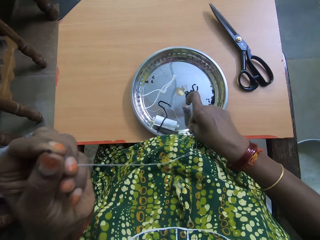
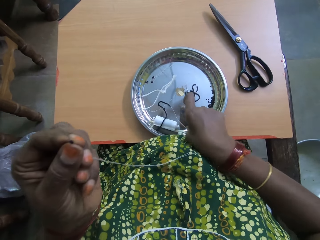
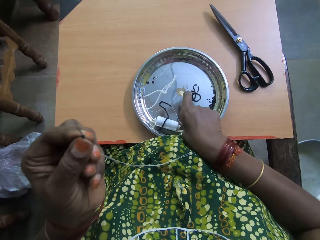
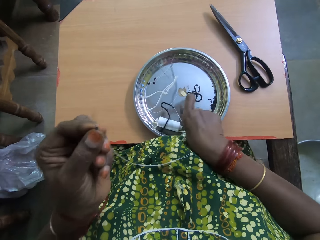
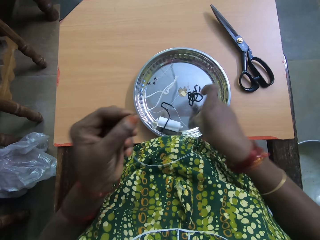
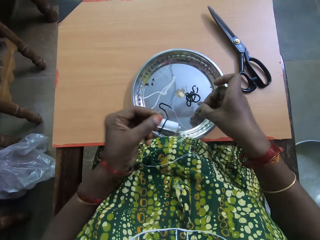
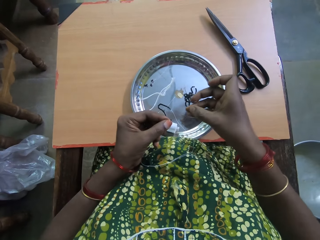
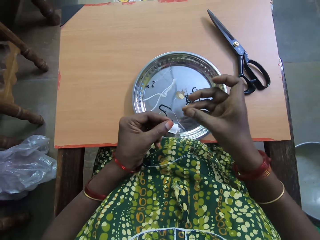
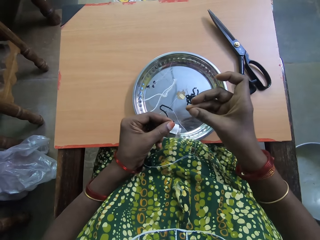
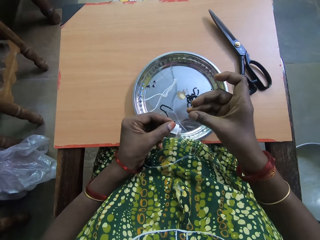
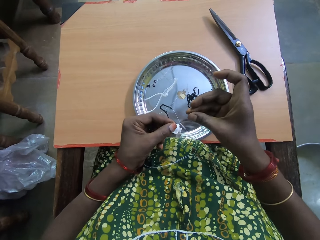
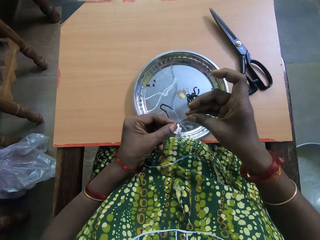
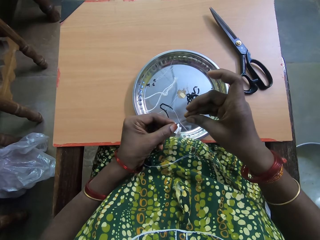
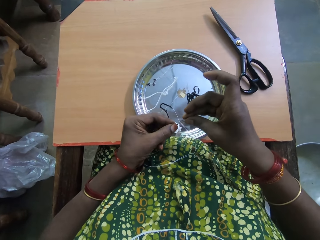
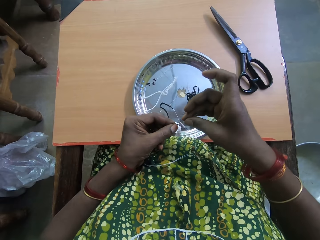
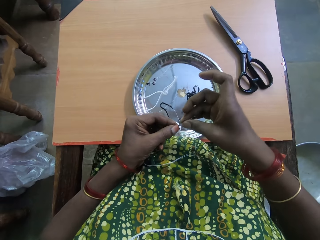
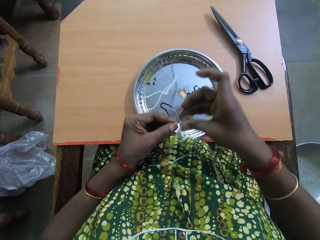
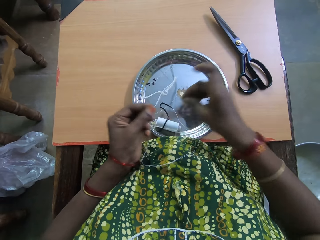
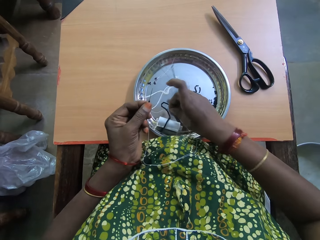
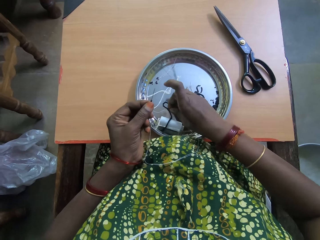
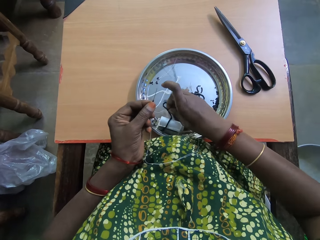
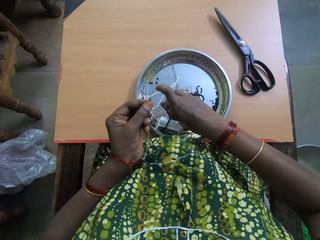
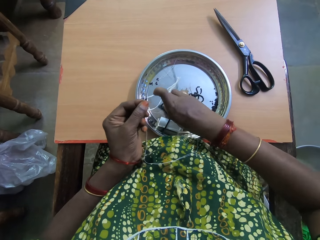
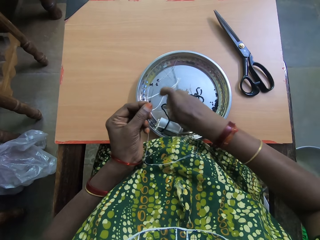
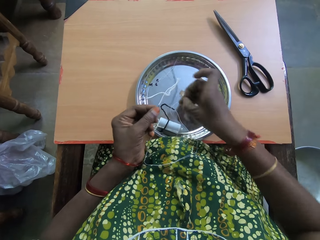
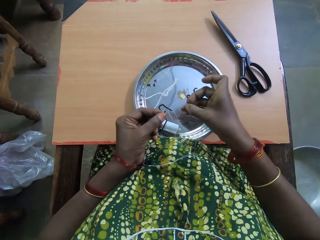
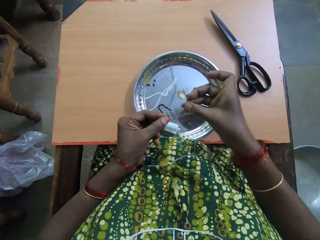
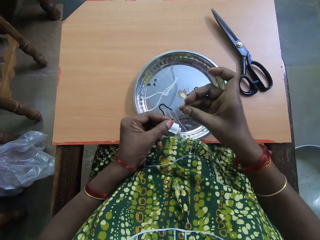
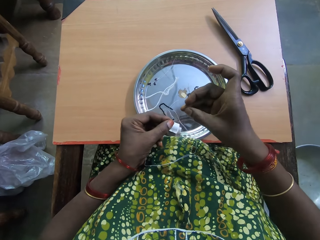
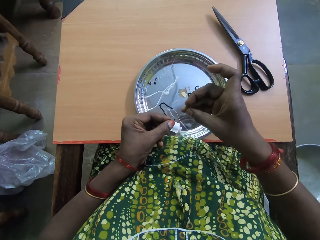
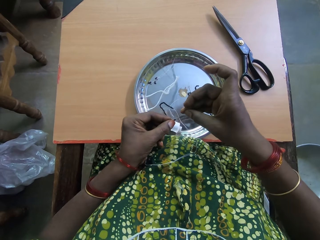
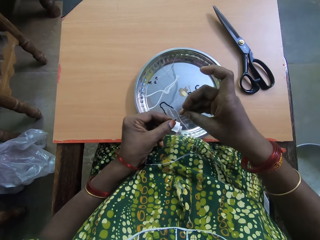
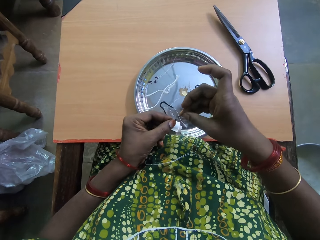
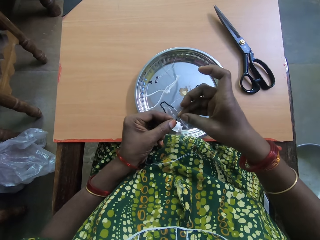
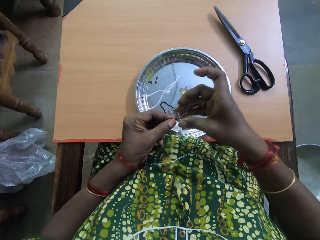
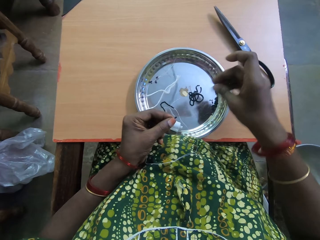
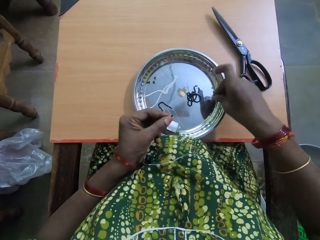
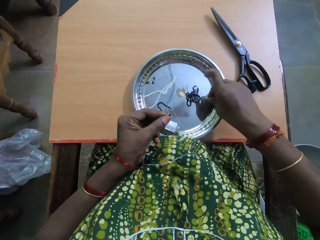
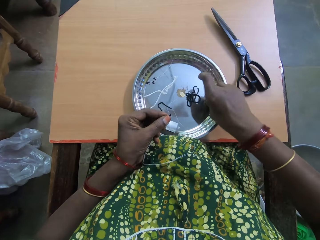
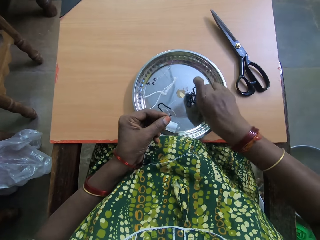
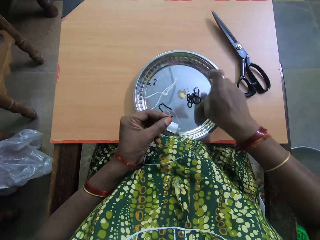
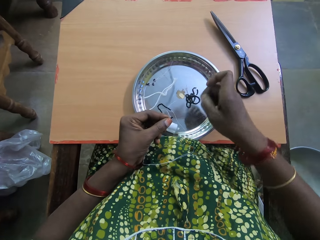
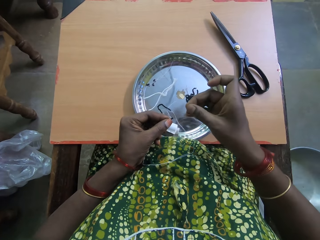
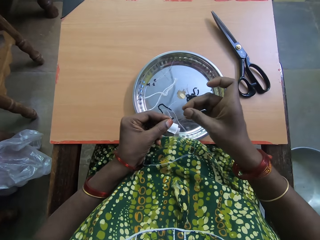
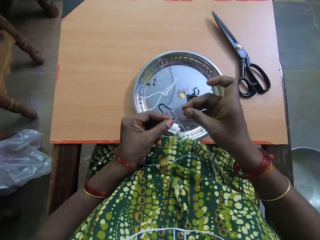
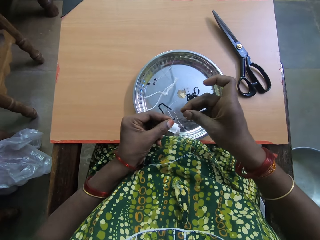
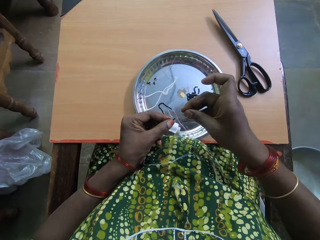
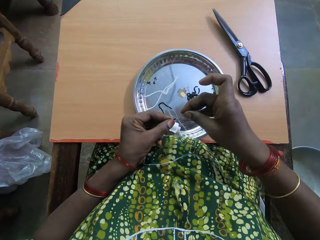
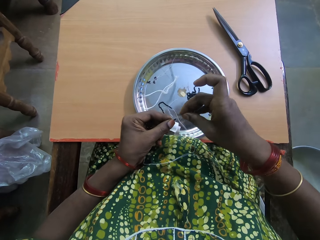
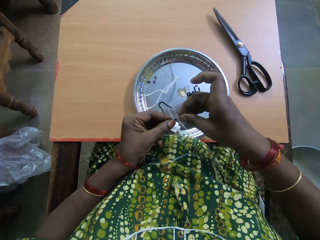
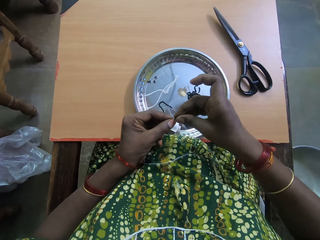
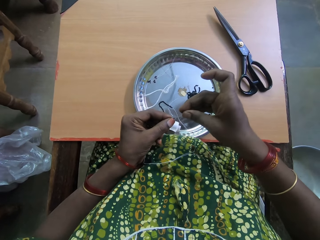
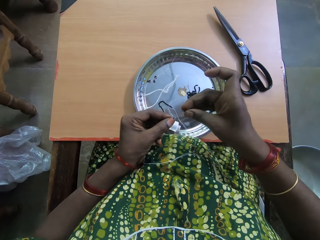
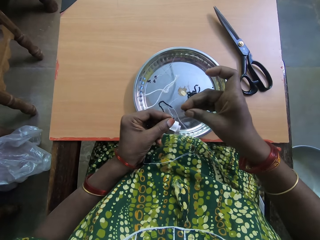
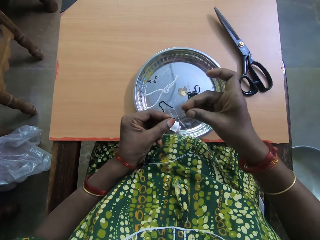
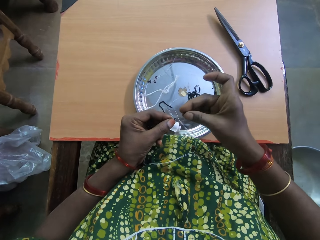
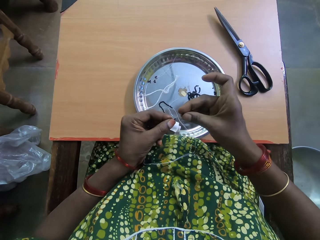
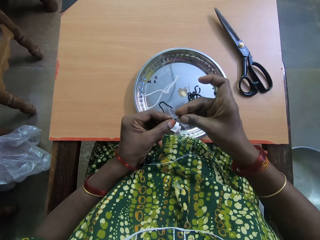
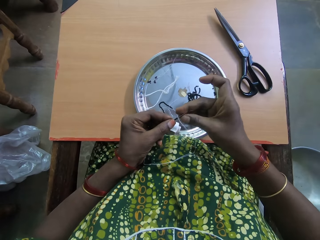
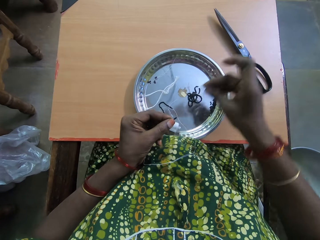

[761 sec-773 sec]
The camera wearer puts the bead through the fishing line. They take another bead from the tray and put the bead through the fishing line. They take another bead from the tray and put the bead through the fishing line.

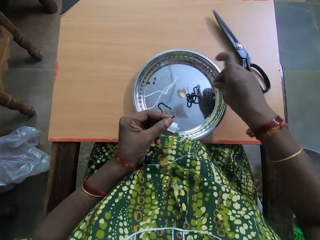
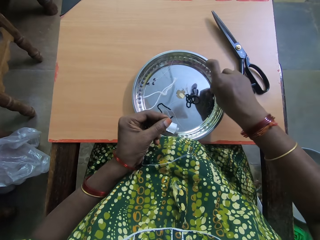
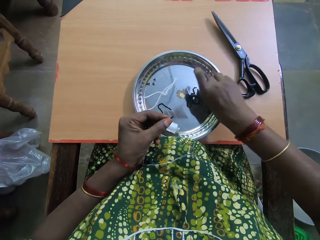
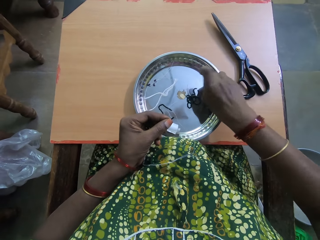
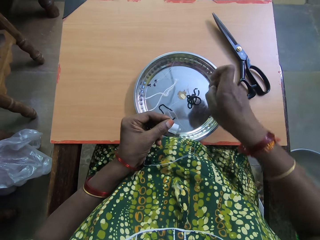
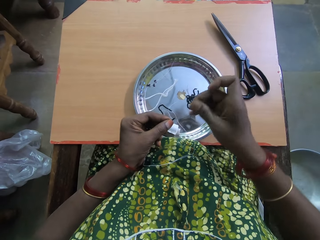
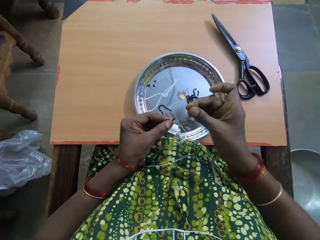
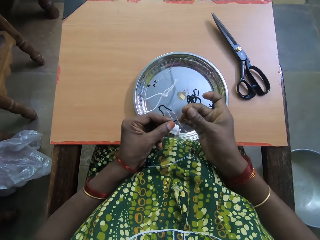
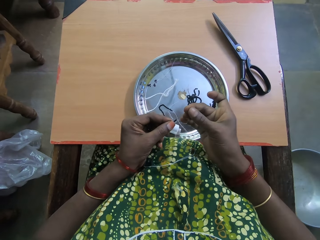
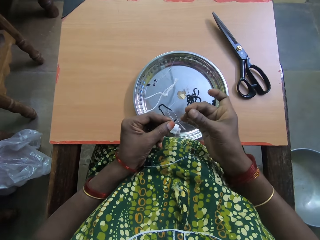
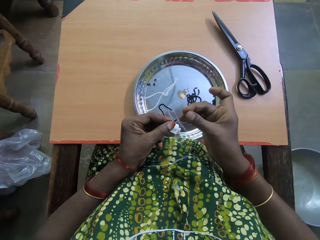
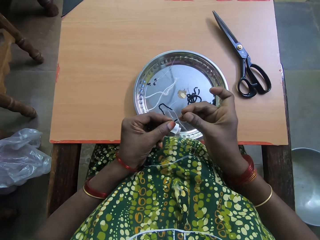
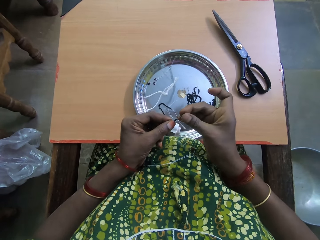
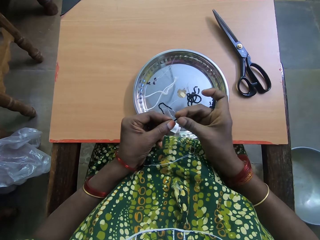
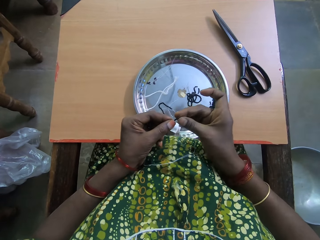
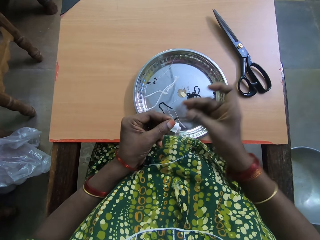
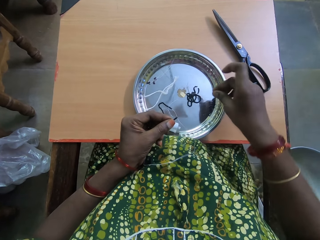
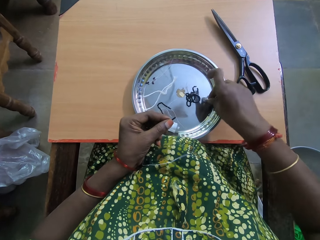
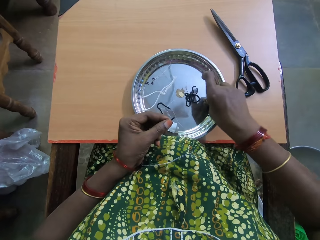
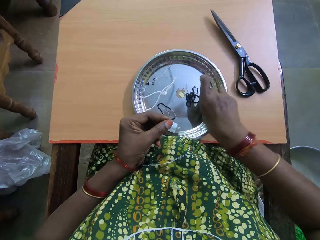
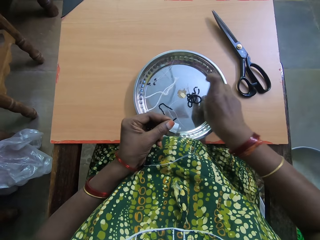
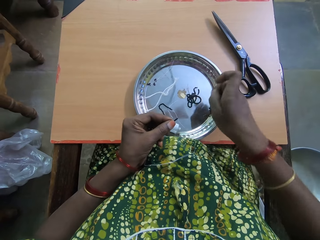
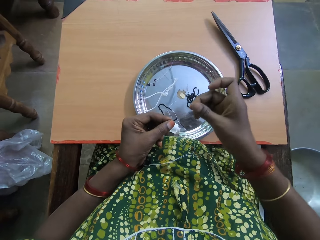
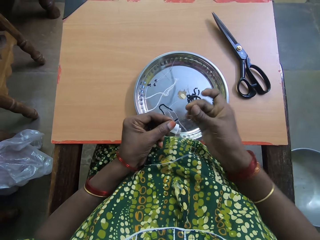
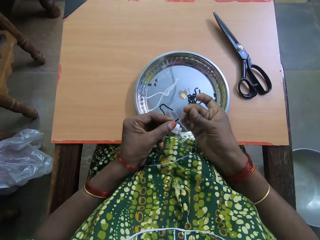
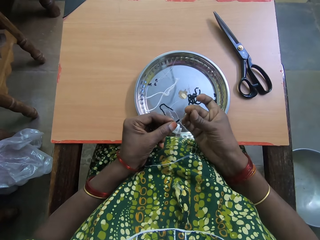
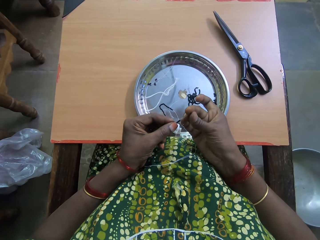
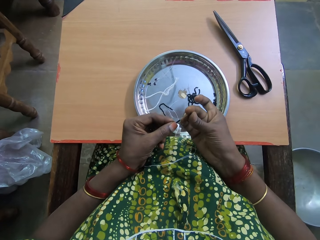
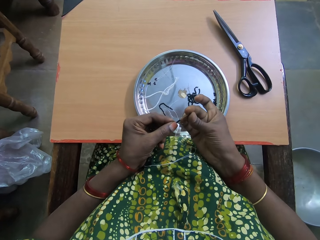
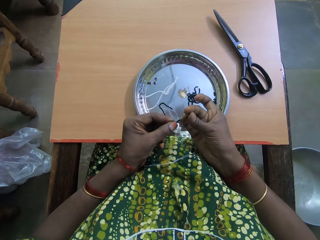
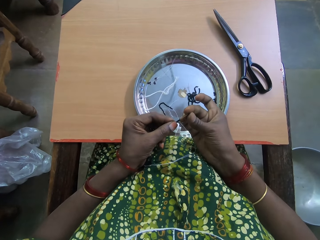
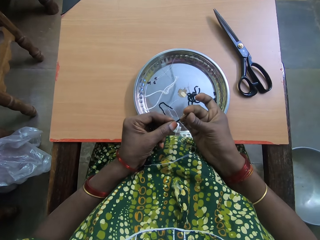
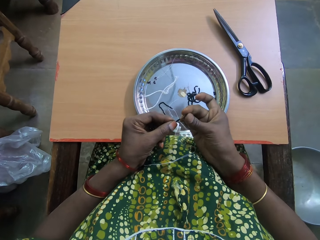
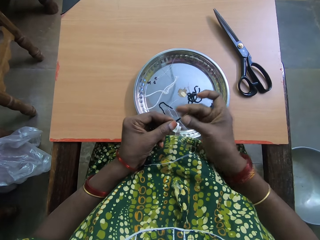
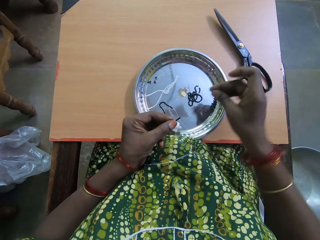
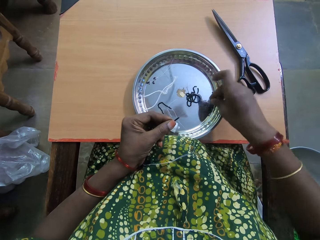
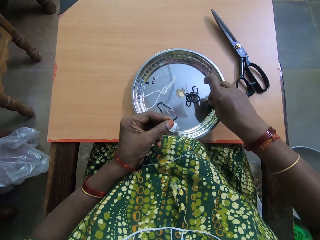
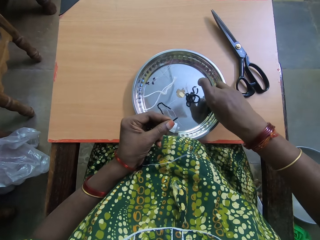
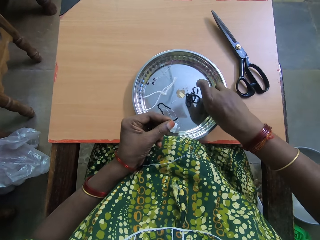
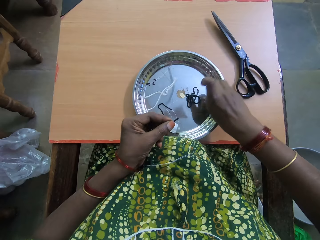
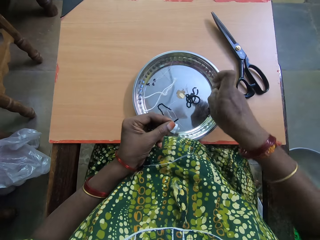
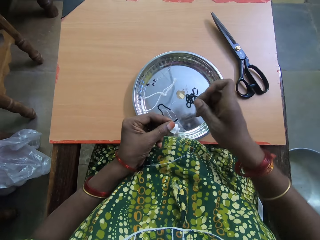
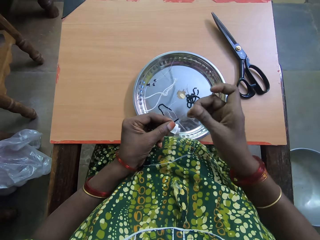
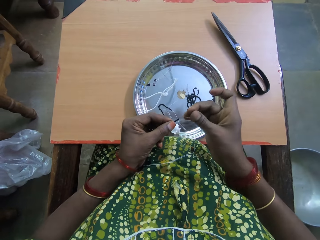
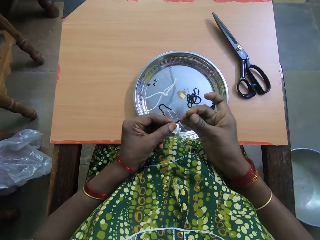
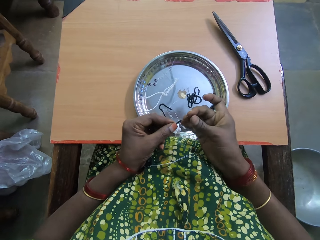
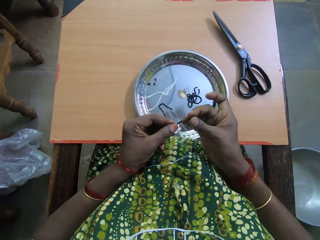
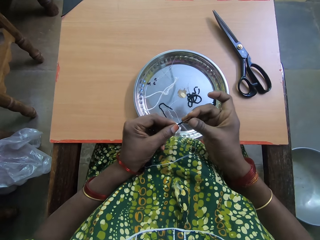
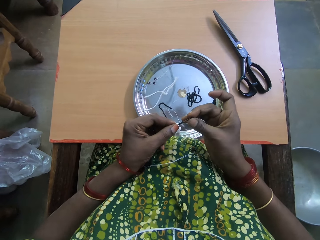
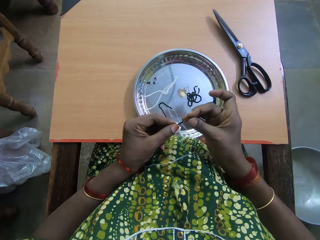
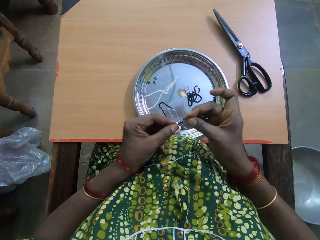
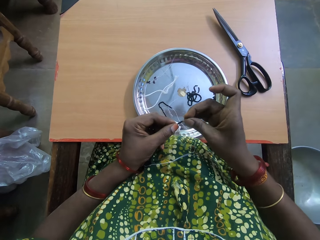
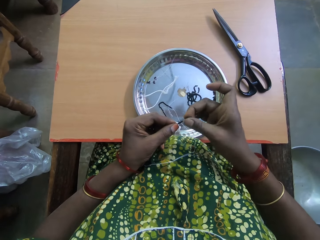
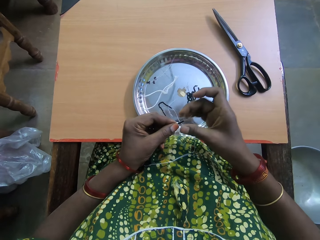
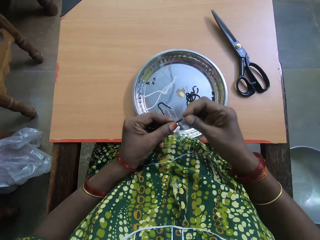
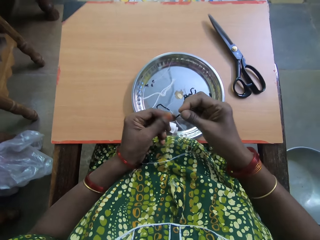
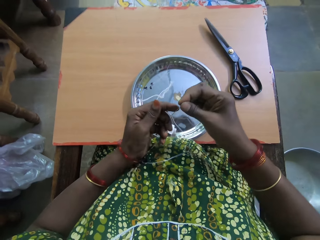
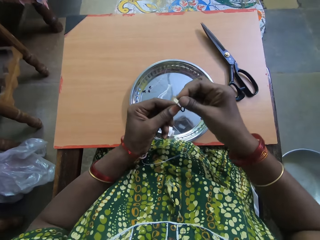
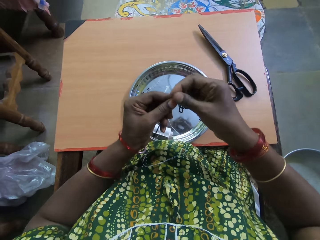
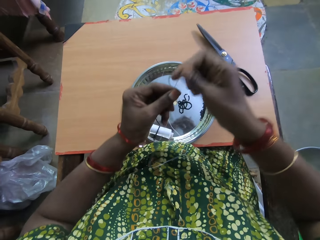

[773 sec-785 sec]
The camera wearer takes another bead from the tray. They put the bead through the fishing line. They take another bead from the tray and put the bead through the fishing line. They take another bead from the tray and put the bead through the fishing line.
